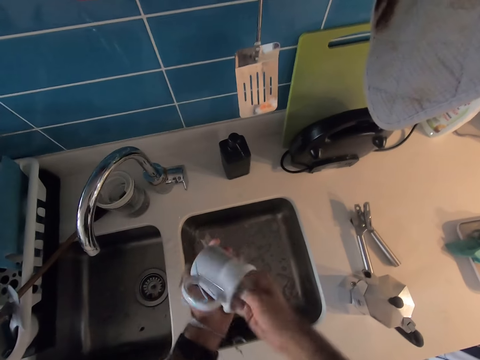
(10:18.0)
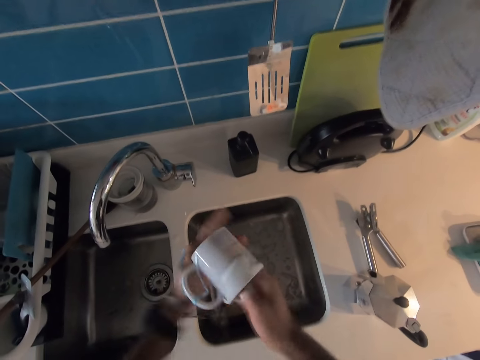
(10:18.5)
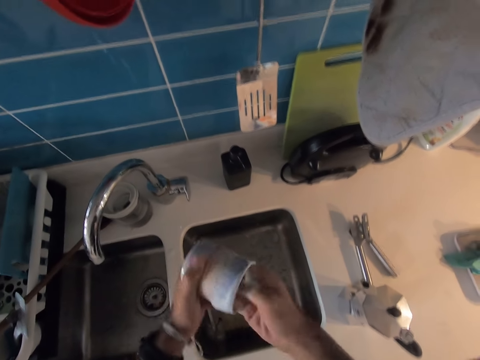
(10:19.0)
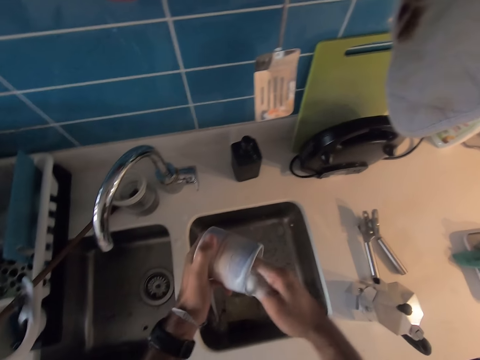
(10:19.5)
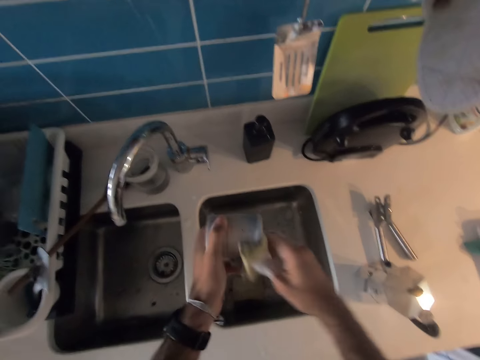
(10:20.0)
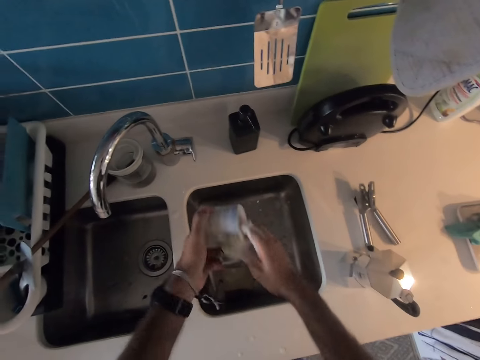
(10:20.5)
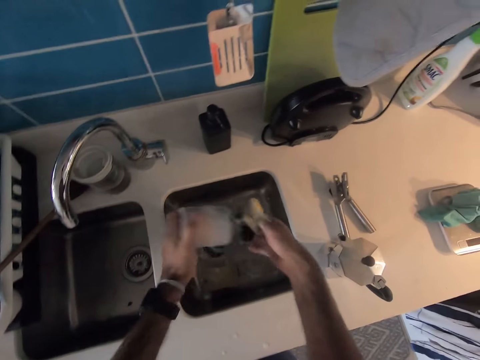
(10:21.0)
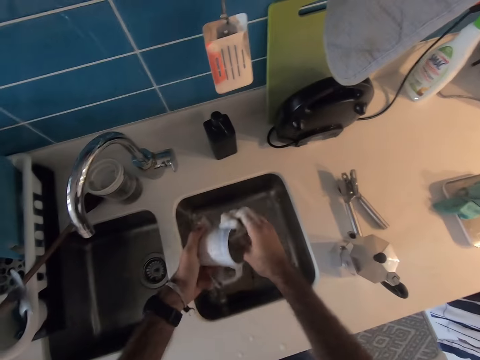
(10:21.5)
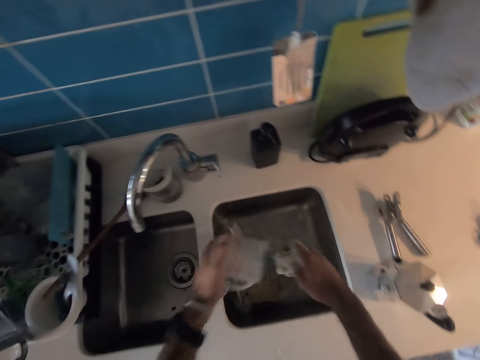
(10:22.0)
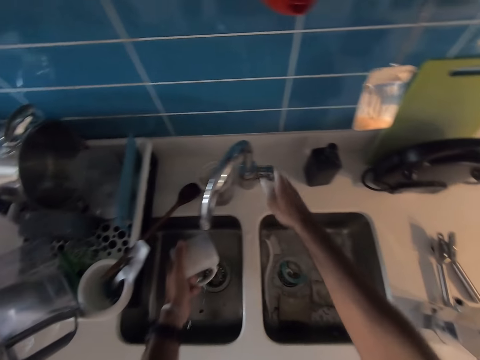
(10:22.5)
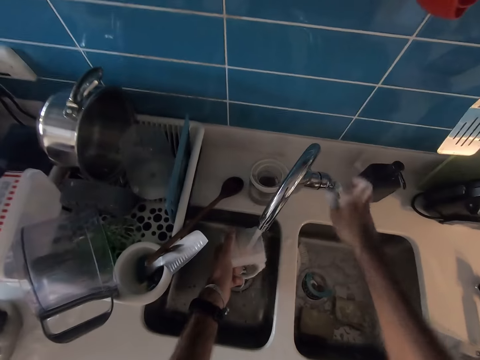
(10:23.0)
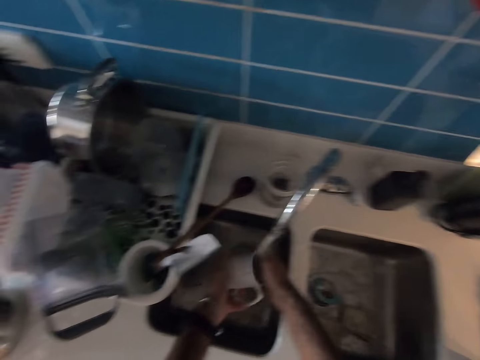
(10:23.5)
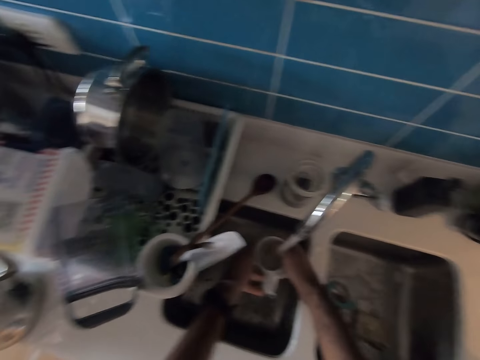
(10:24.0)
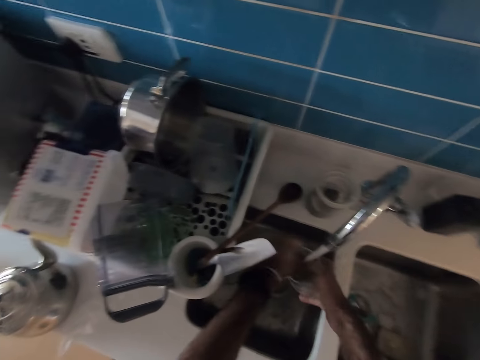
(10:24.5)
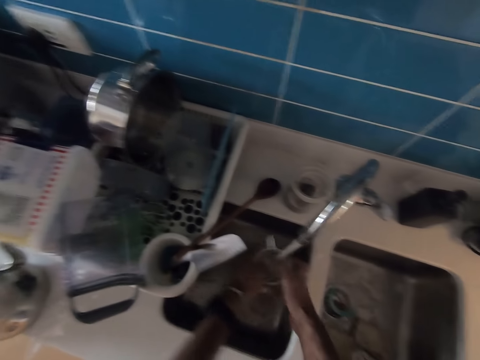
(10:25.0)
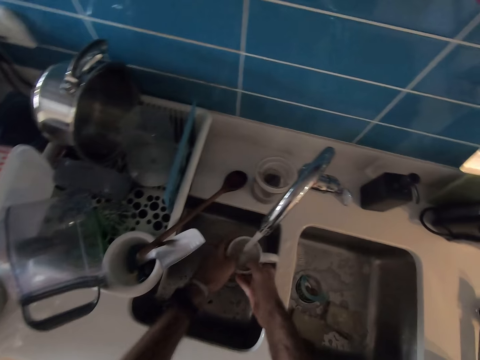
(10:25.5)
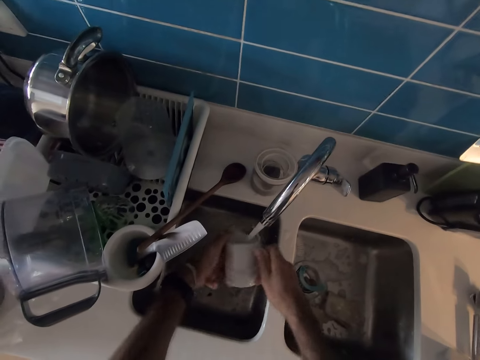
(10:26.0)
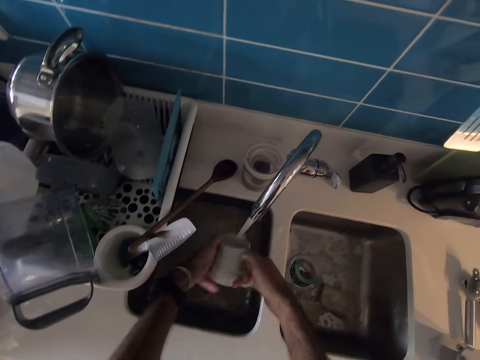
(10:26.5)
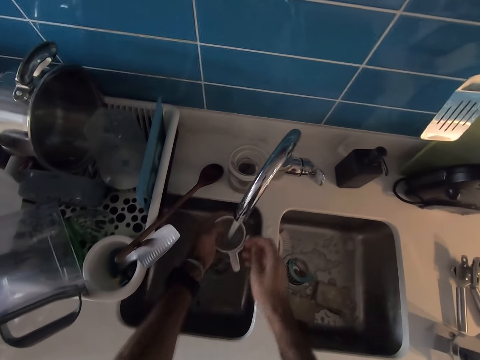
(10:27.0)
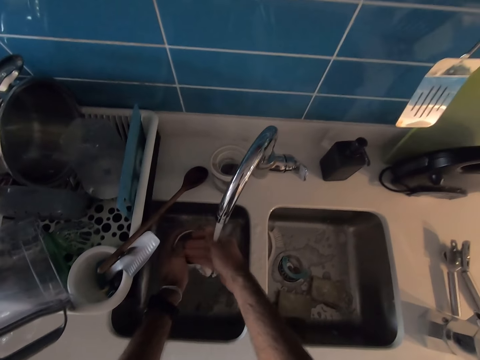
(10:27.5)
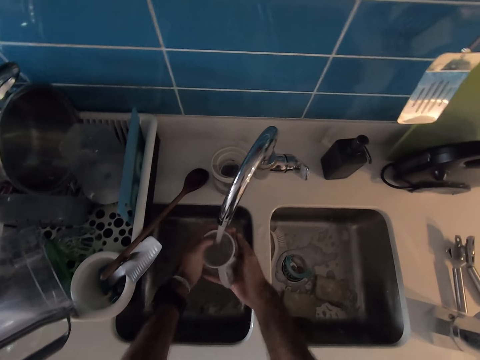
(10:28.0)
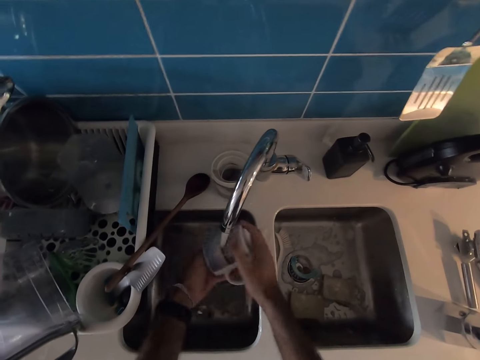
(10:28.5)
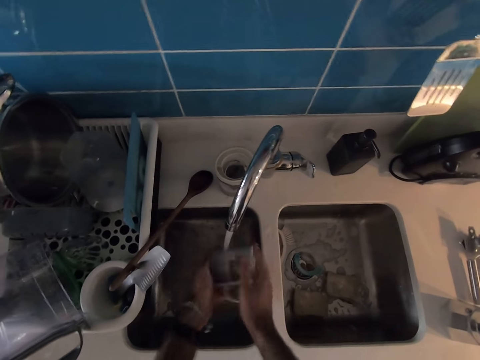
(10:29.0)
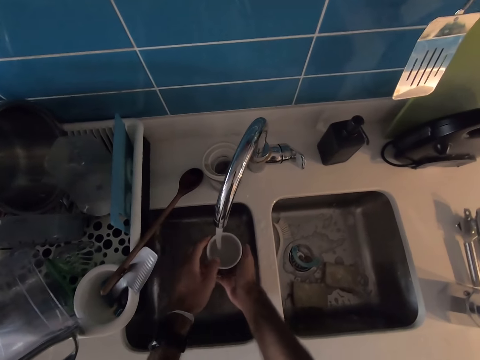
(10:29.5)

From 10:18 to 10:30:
The camera wearer puts down a washing sponge in the sink. They open the tap. They rinse a cup with tap water.

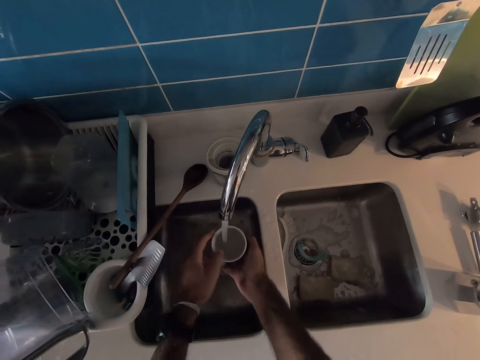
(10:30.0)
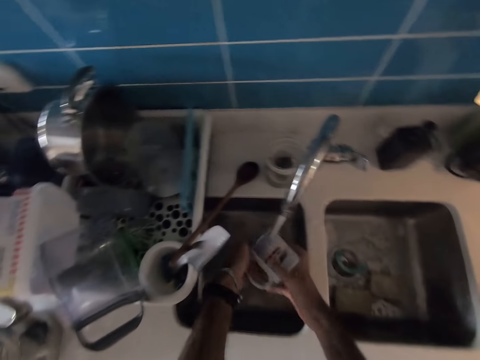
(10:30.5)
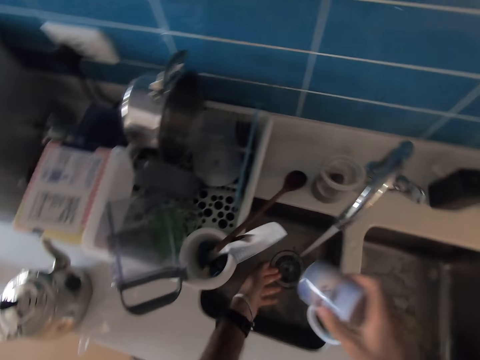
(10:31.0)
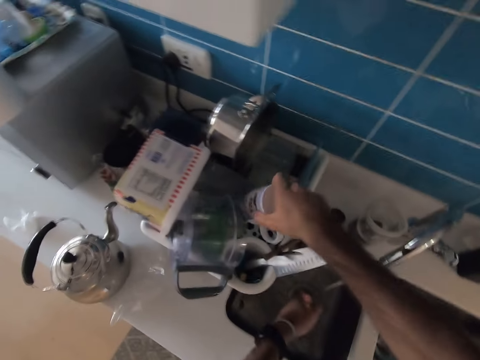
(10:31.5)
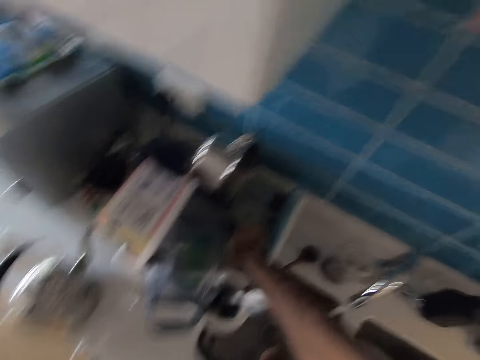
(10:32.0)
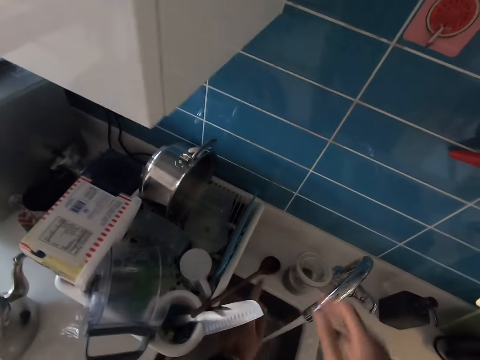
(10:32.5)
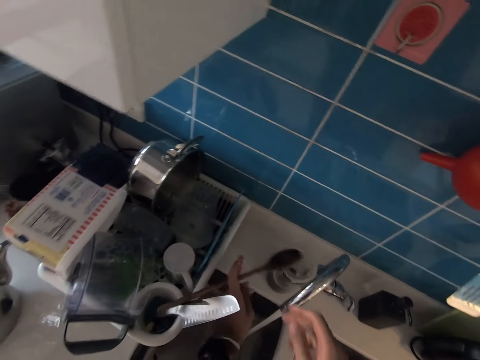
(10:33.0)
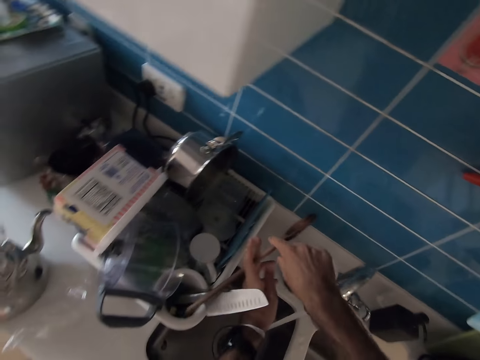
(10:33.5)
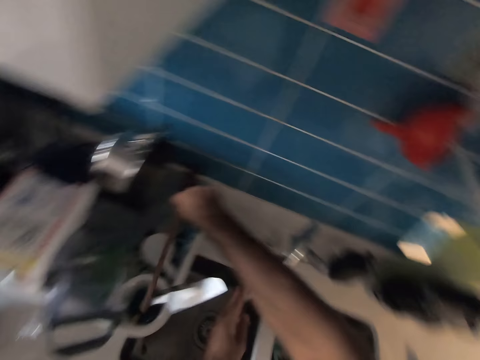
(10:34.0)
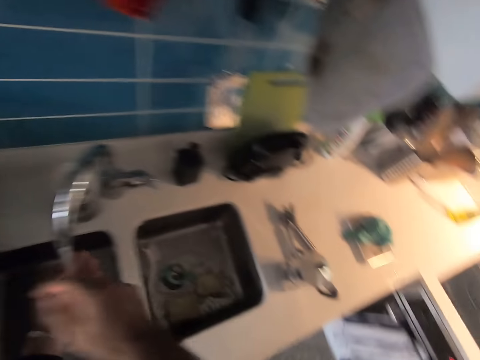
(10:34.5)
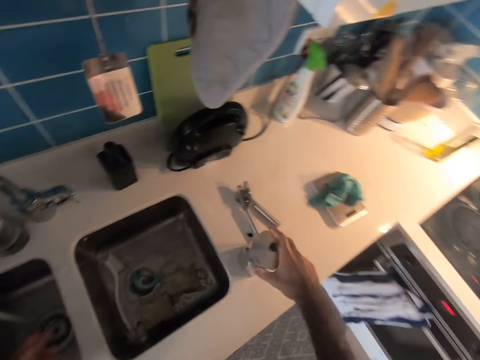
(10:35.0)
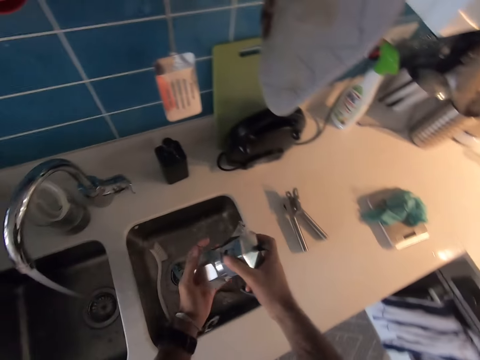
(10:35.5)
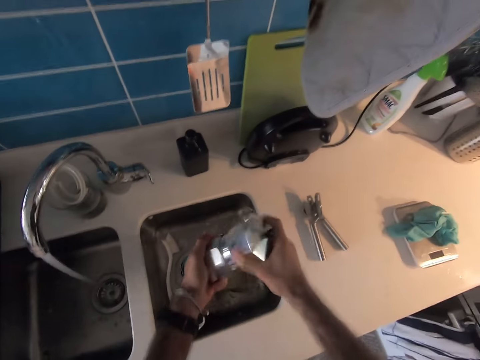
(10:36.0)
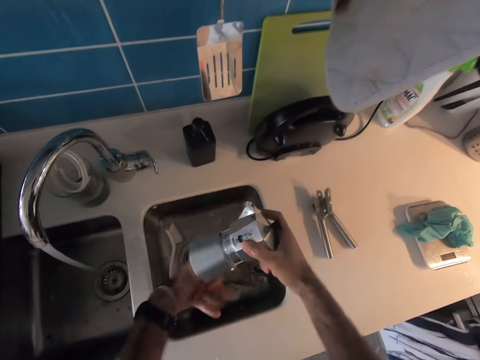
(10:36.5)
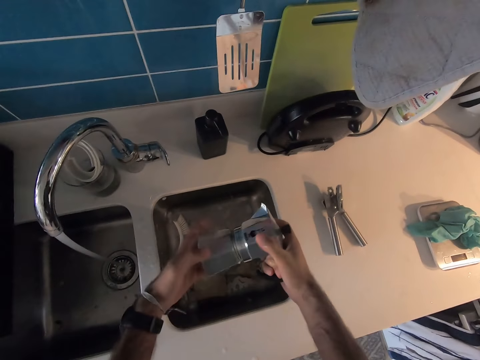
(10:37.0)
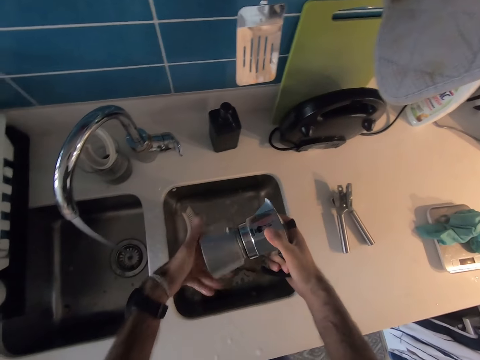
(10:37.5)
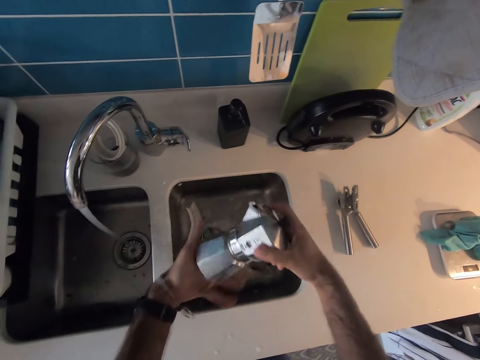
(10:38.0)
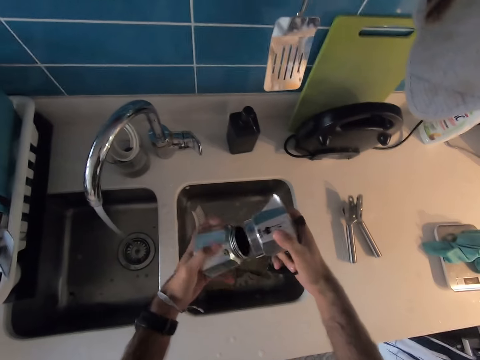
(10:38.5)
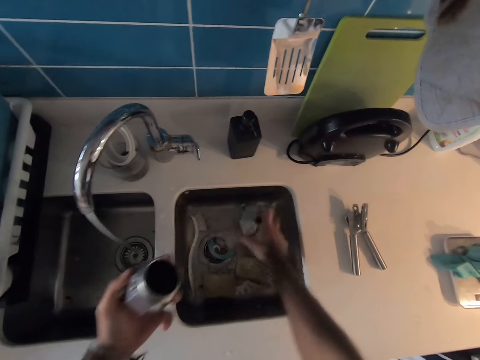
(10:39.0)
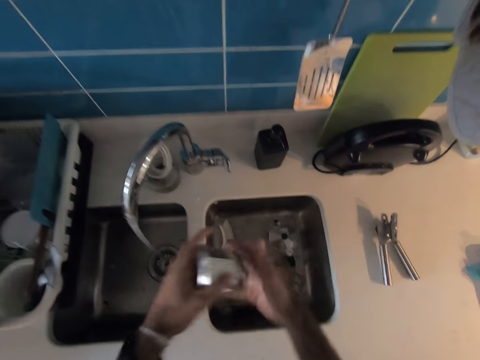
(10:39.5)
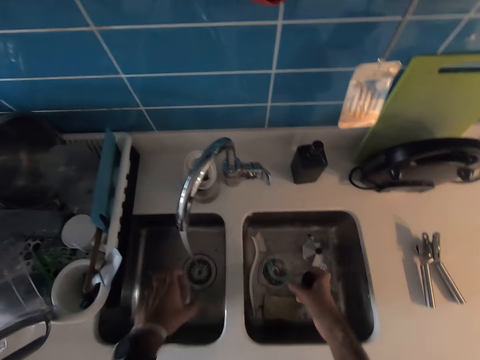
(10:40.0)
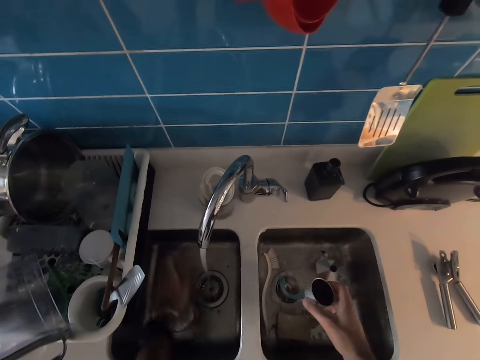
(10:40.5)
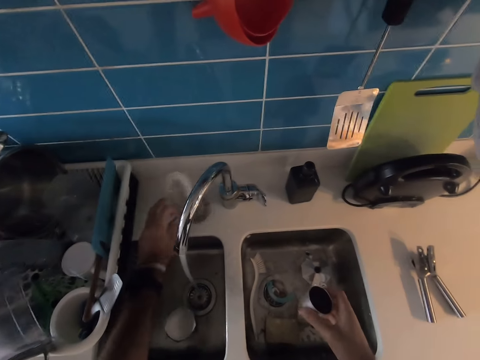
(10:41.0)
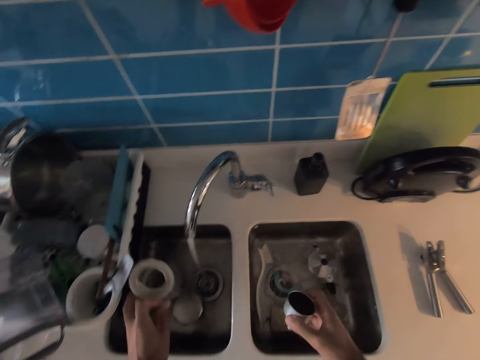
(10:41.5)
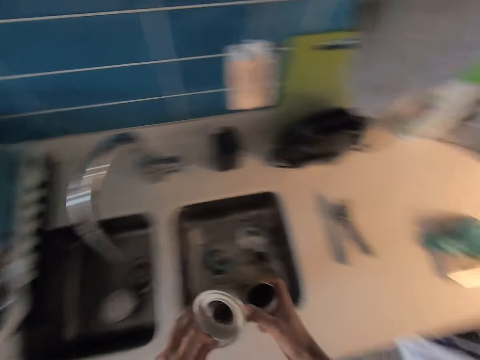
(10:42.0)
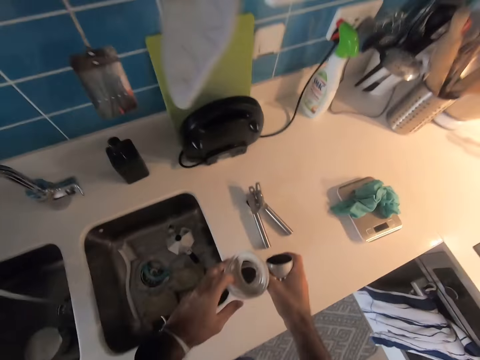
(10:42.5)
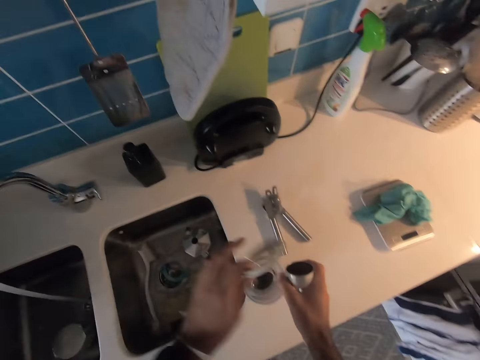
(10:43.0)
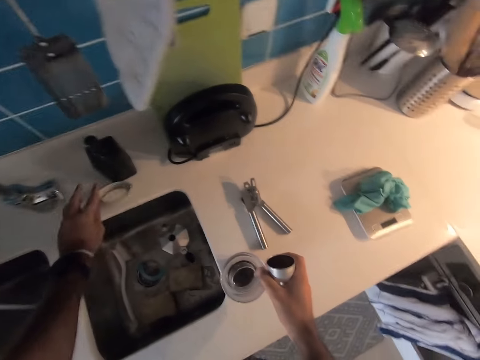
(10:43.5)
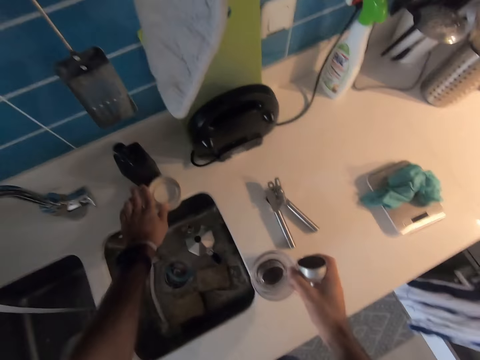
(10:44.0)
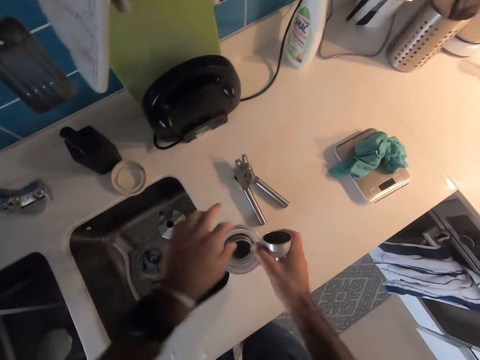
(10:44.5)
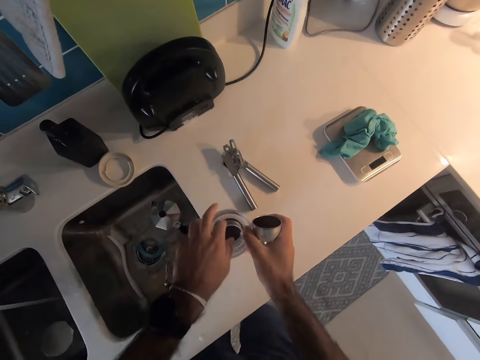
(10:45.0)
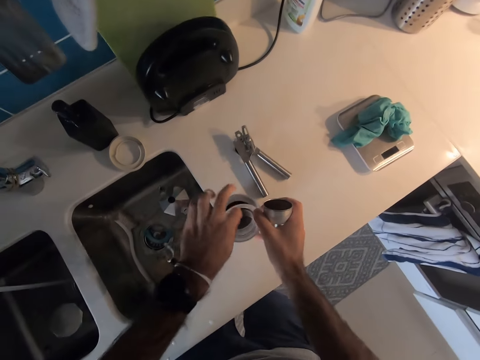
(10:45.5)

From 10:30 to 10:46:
The camera wearer places a mug in the utensils rack. They move a serving spoon, pick a cooking stick and put the cooking stick in the cutlery organizer. They move the kettle and pick the coffee kettle. They open the coffee kettle. They place the coffee kettle top in the sink. They place the kettle jug on the sink. They pick a container from the countertop. They move a ring. They pick something and place a plastic cap on the kitchen countertop.
